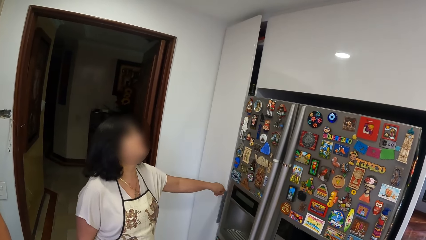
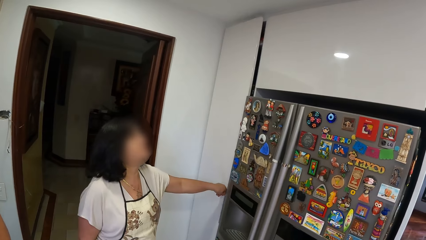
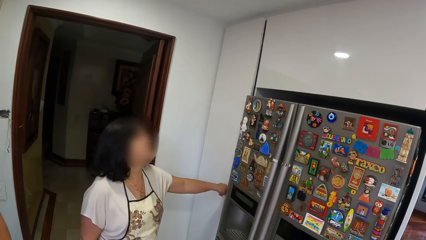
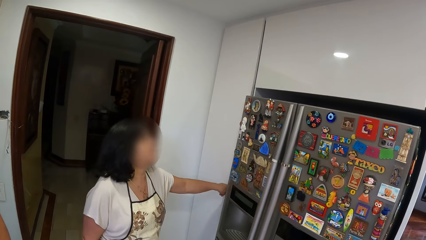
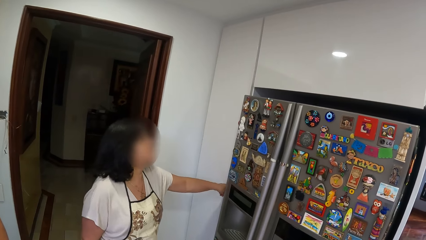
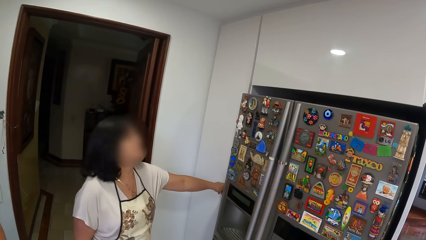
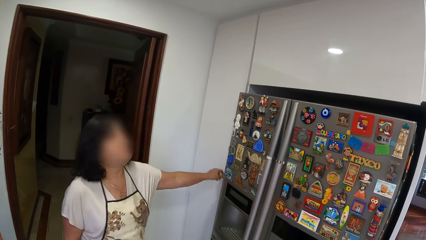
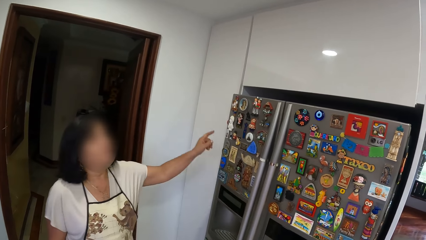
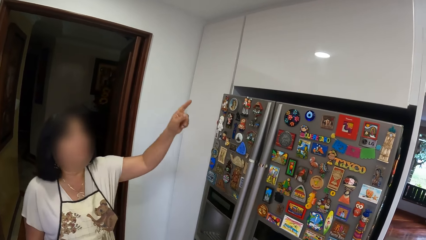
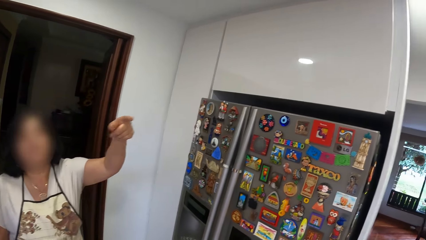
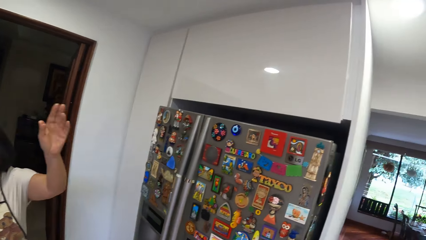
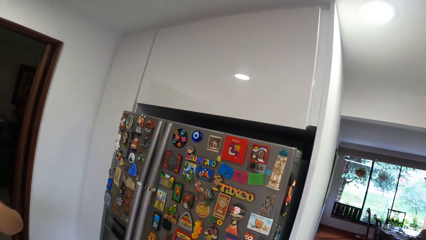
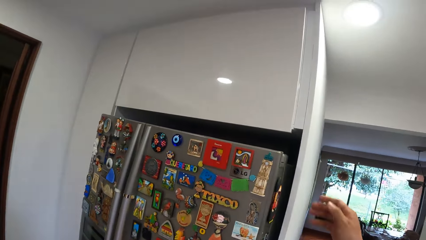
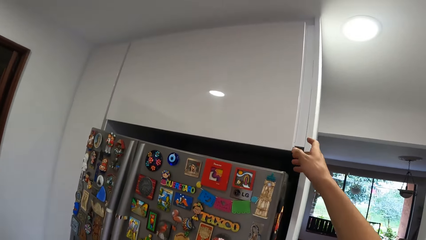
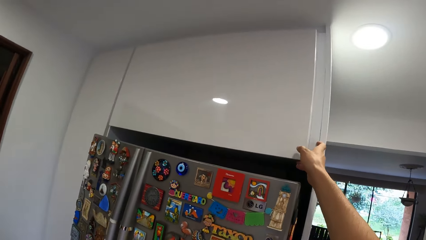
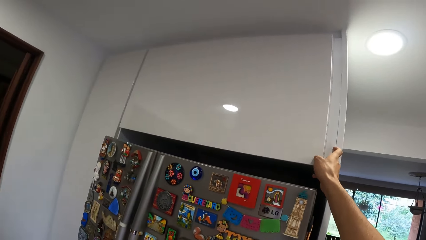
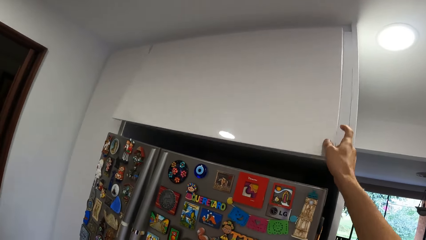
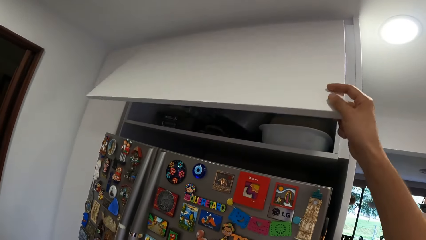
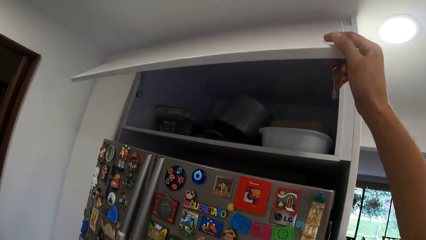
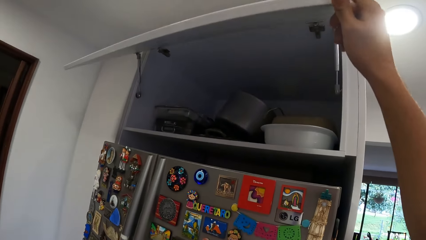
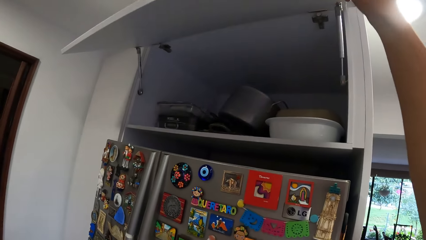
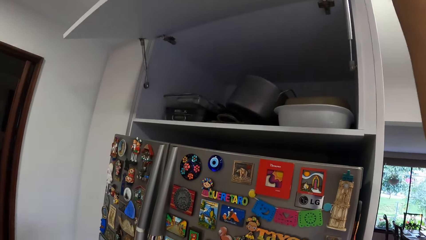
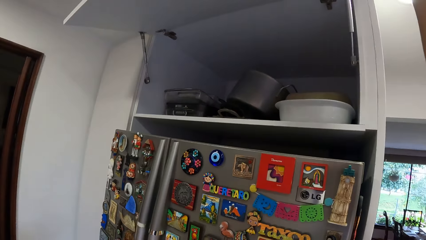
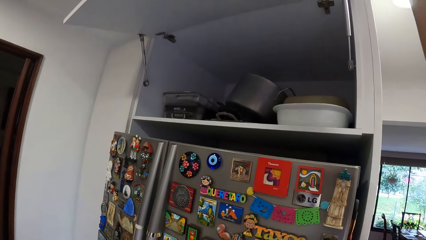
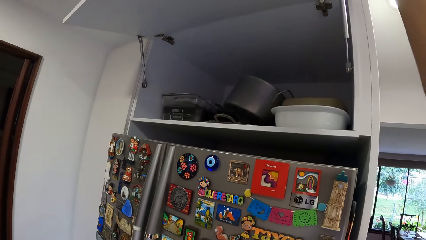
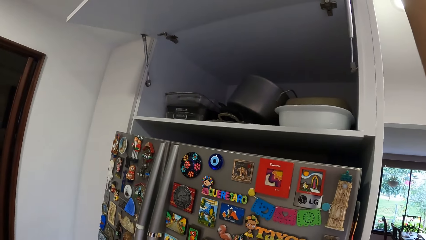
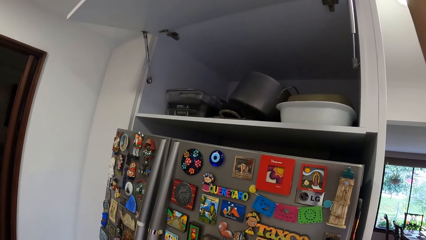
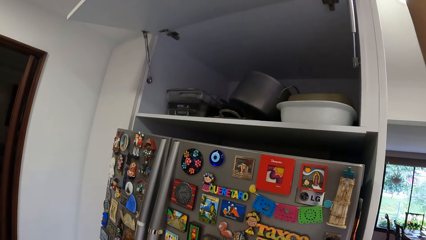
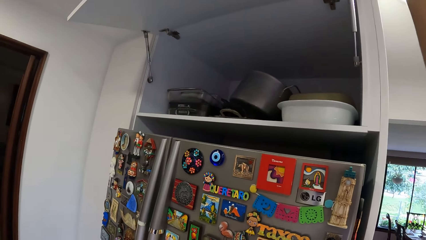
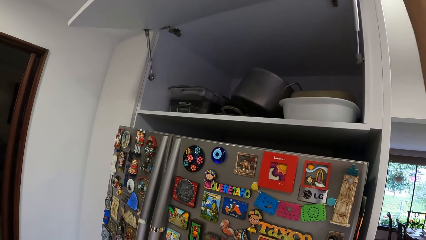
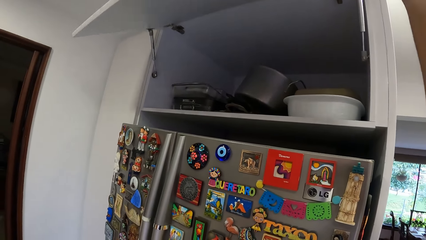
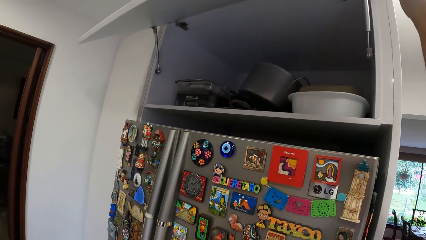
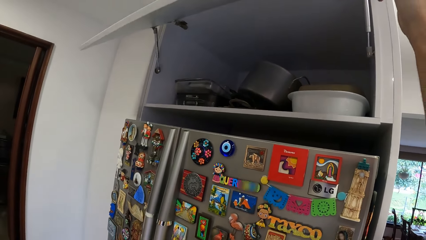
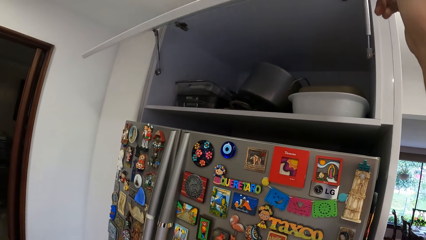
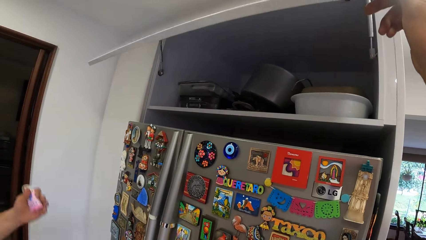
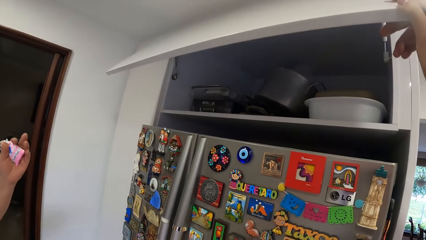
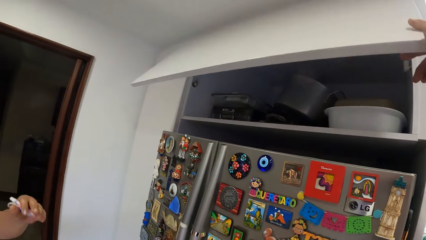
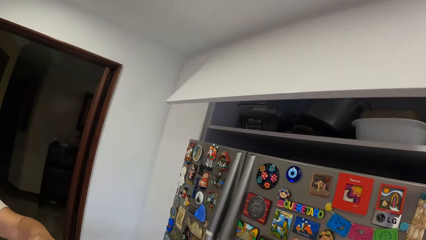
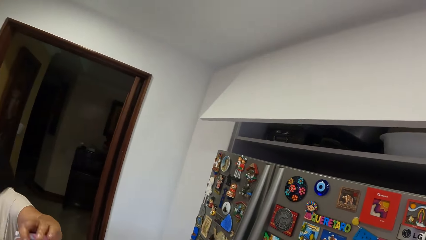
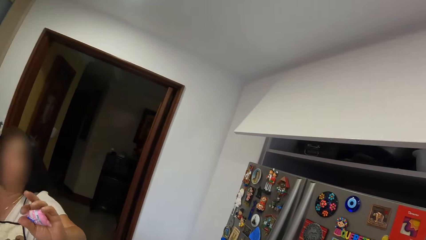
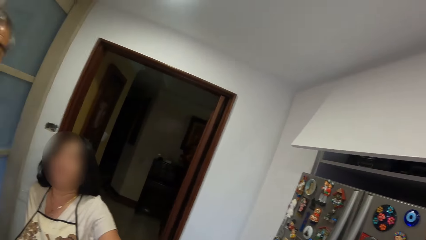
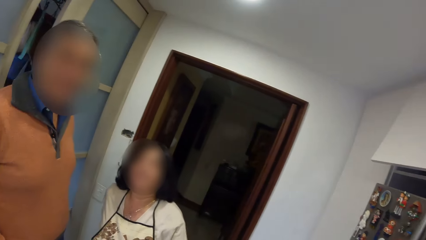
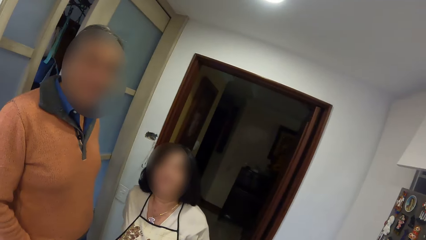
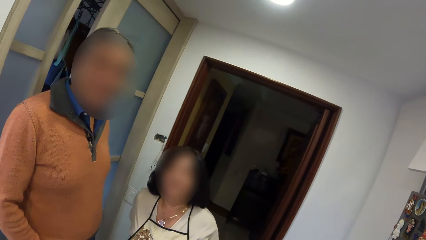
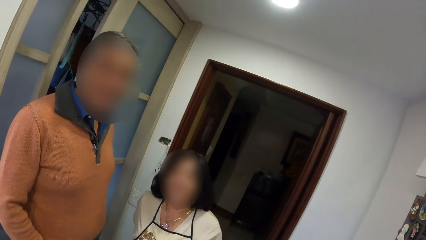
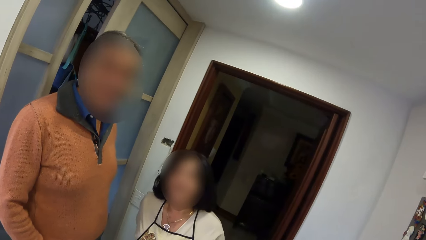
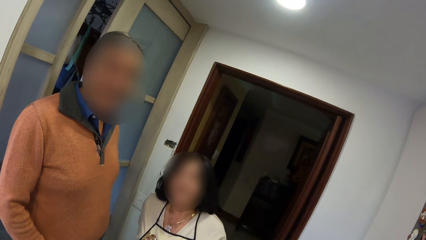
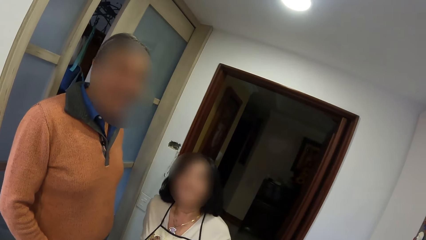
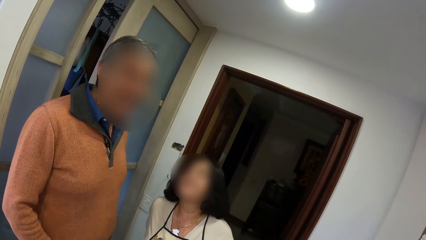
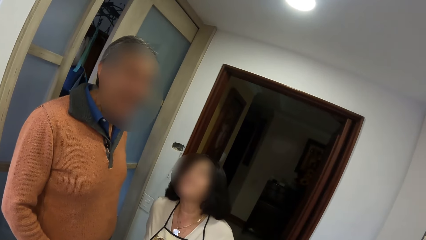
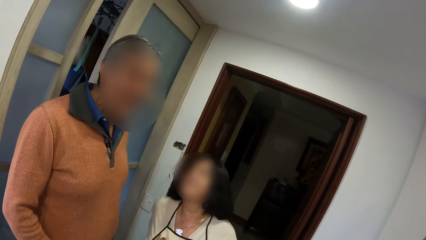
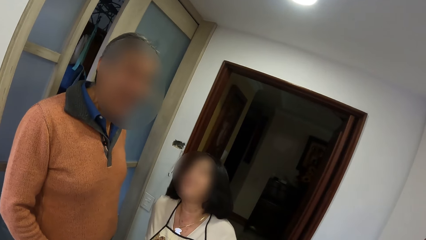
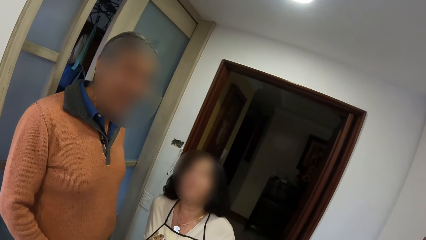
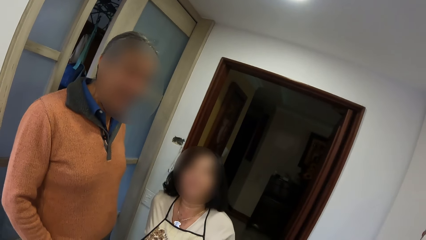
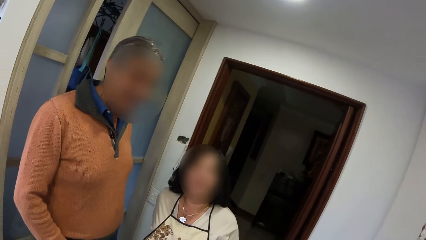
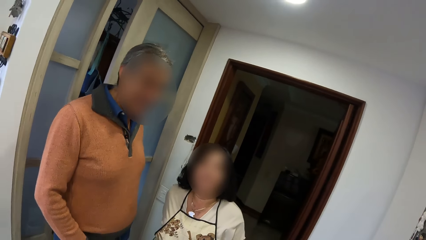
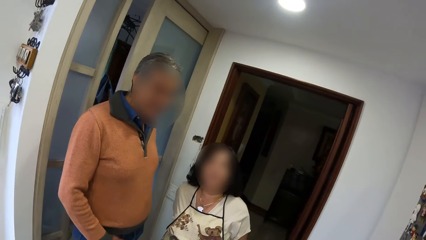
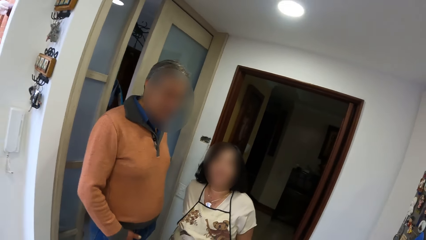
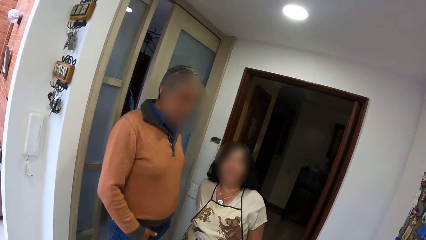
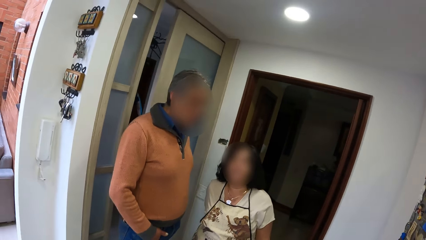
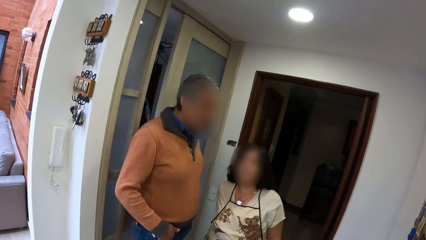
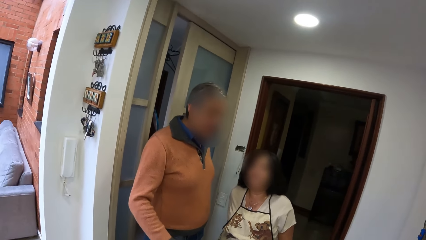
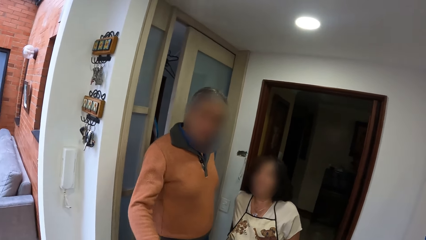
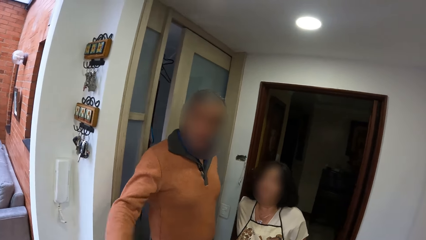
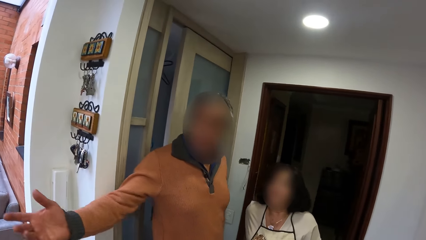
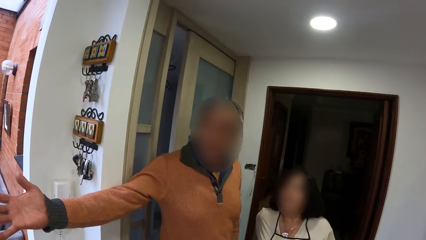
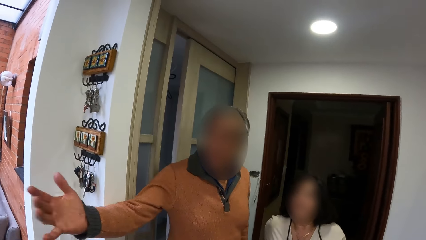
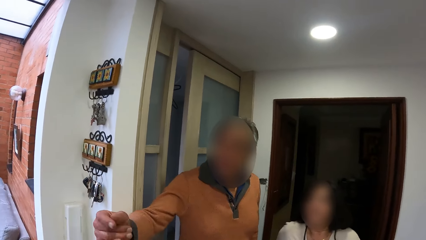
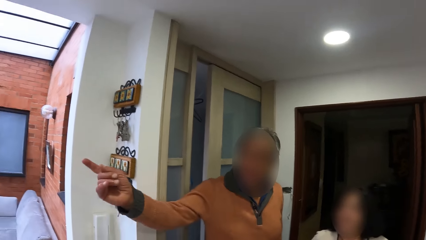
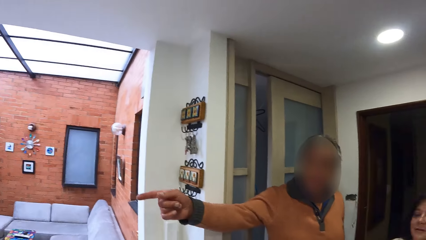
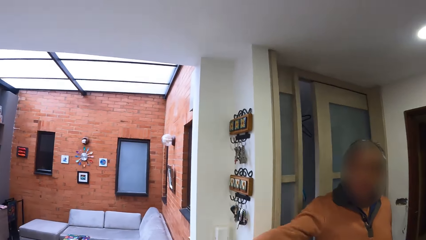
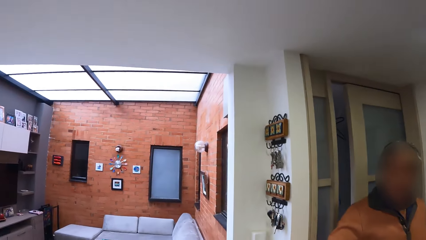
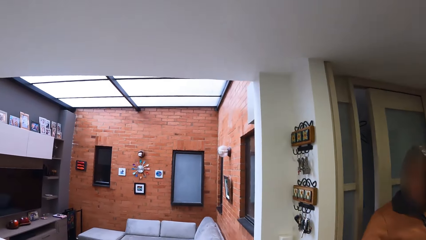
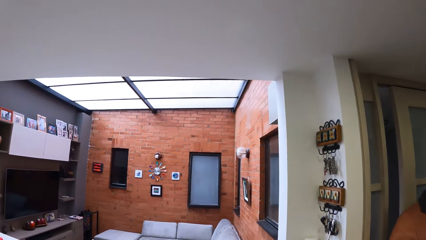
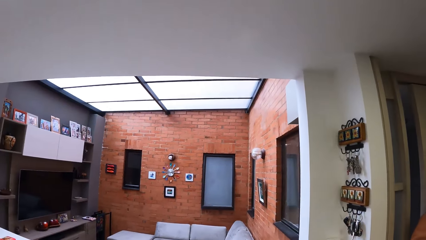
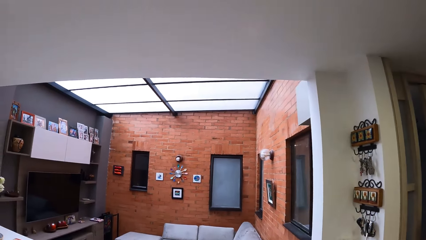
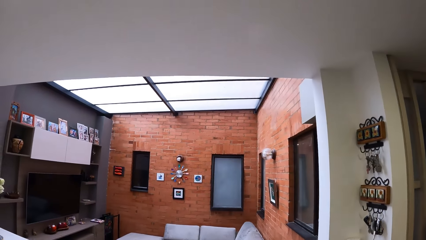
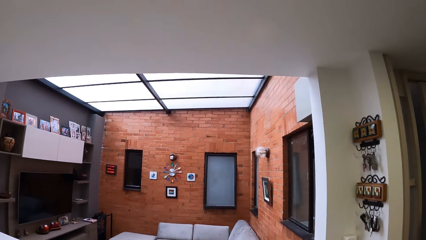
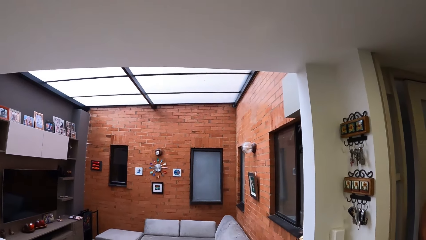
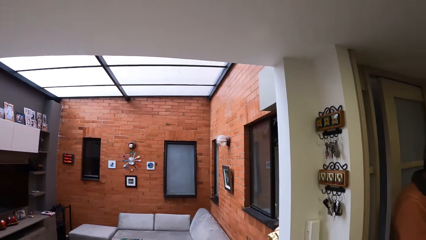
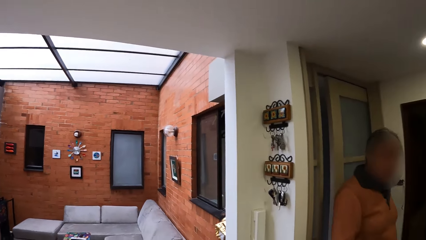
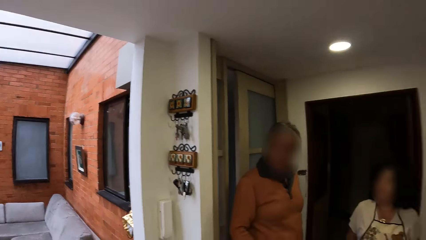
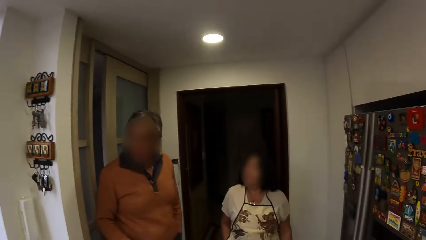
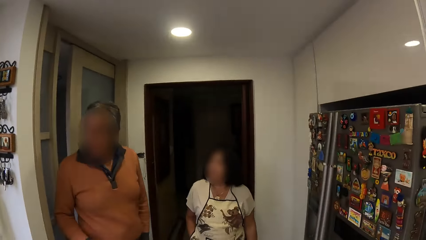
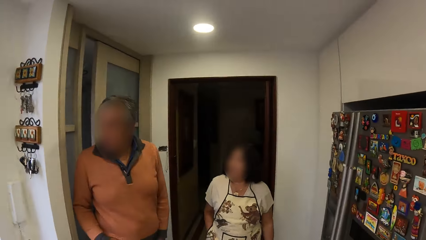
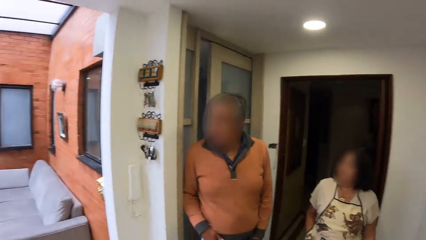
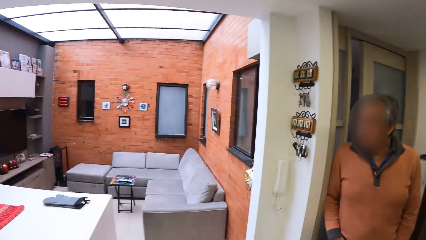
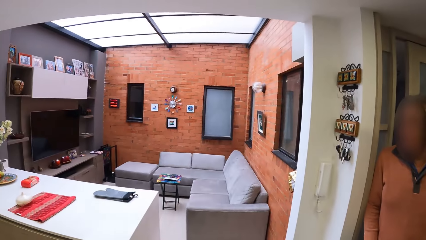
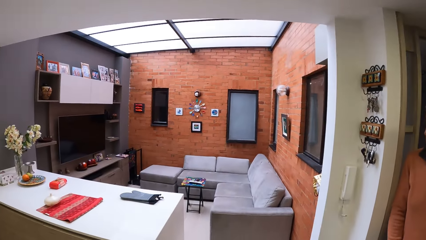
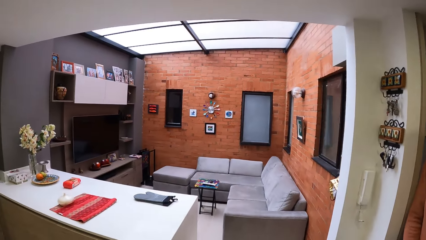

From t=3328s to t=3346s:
A lady closes the cabinet. The camera wearer opens the cabinet. They close the cabinet. The lady and a man stare at the camera wearer. The man makes gestures. The man interacts with the lady. The camera wearer stares around the building.
